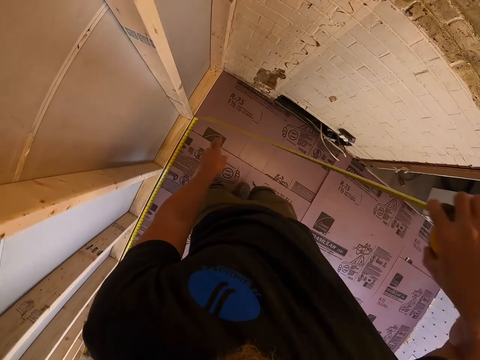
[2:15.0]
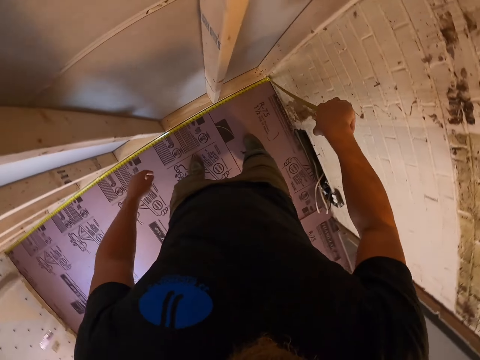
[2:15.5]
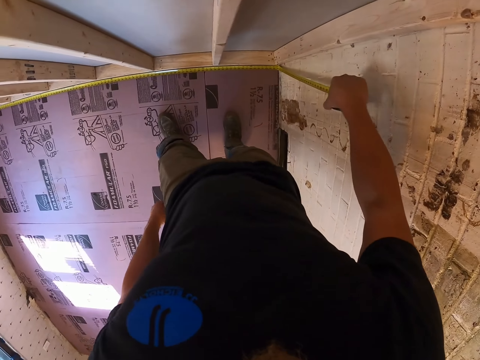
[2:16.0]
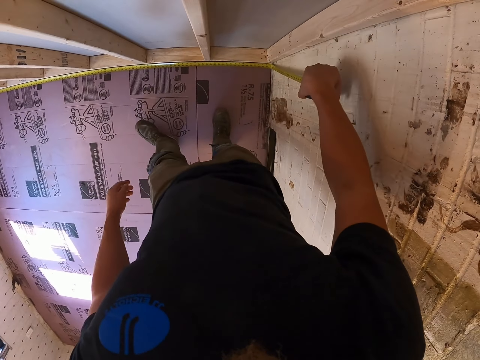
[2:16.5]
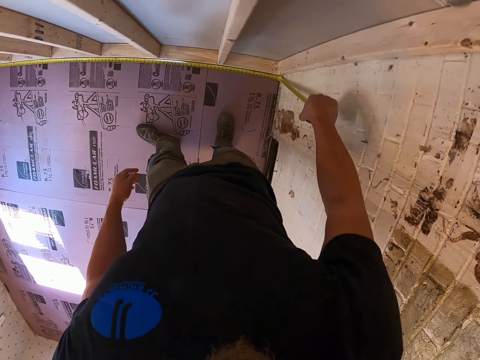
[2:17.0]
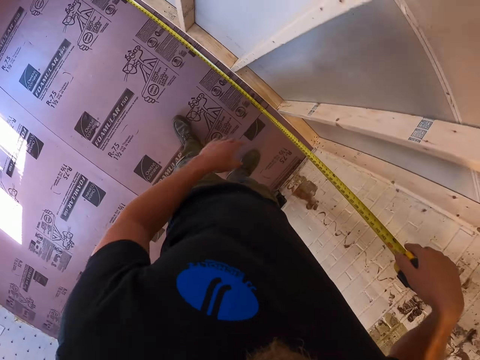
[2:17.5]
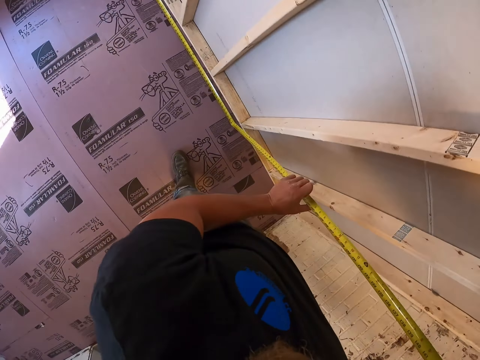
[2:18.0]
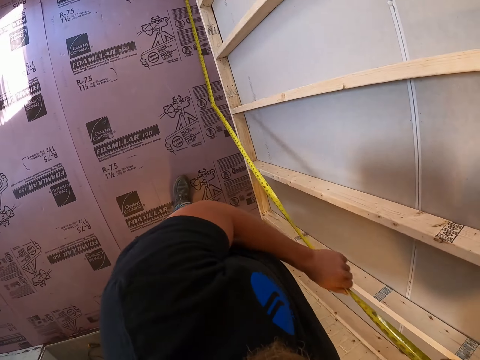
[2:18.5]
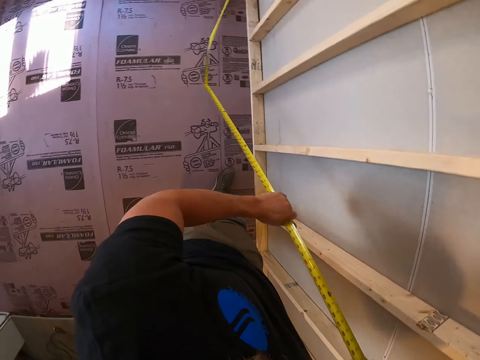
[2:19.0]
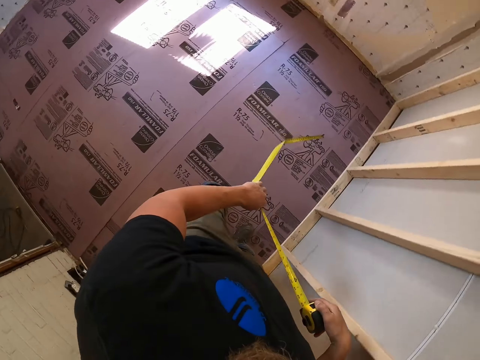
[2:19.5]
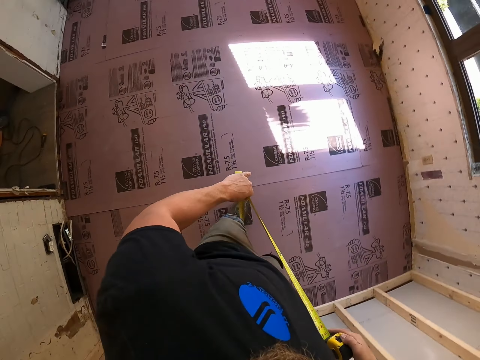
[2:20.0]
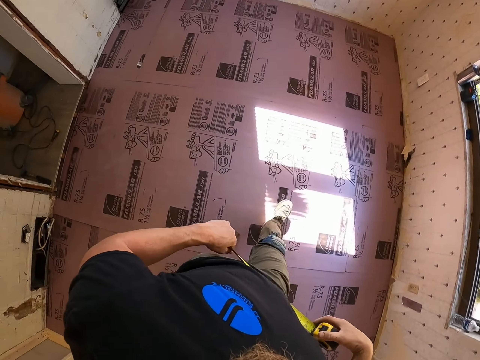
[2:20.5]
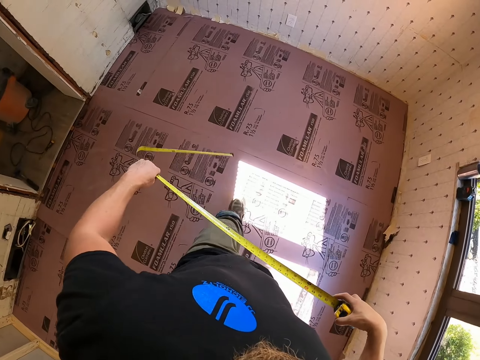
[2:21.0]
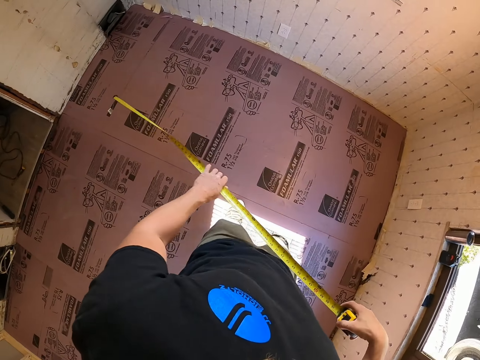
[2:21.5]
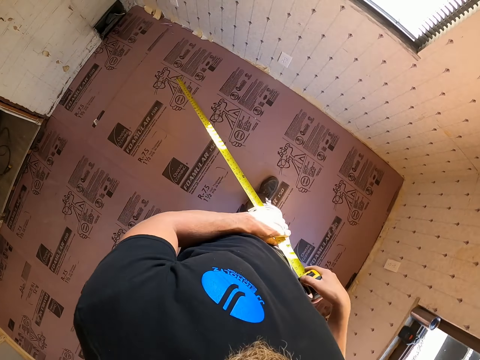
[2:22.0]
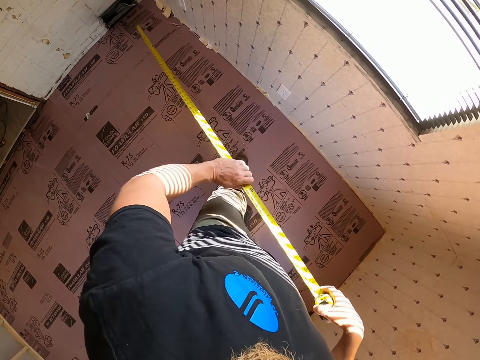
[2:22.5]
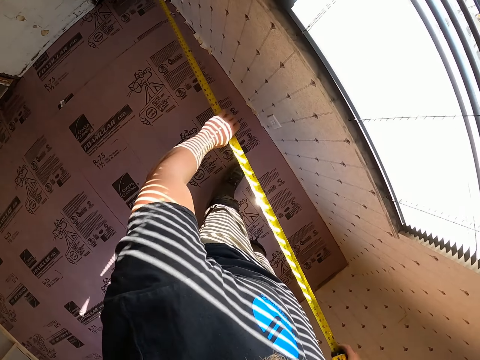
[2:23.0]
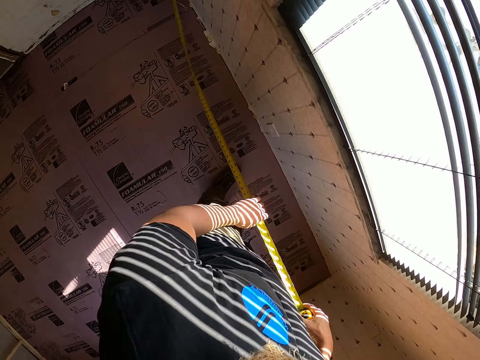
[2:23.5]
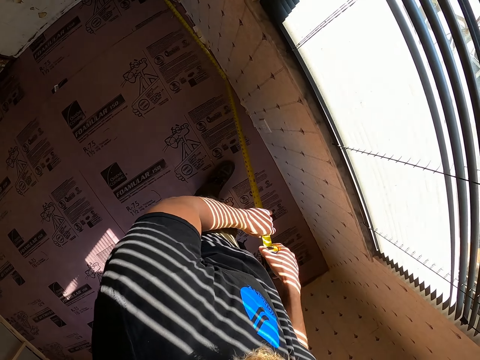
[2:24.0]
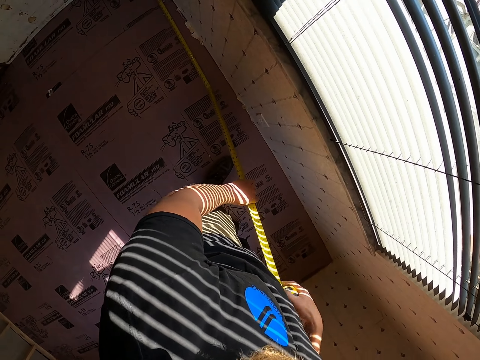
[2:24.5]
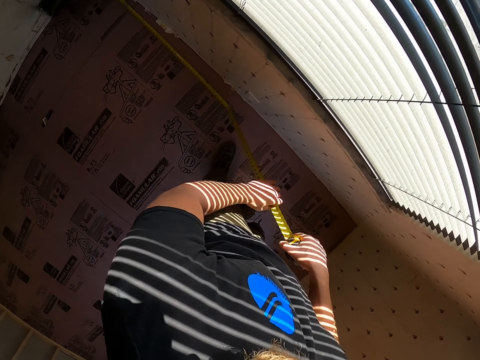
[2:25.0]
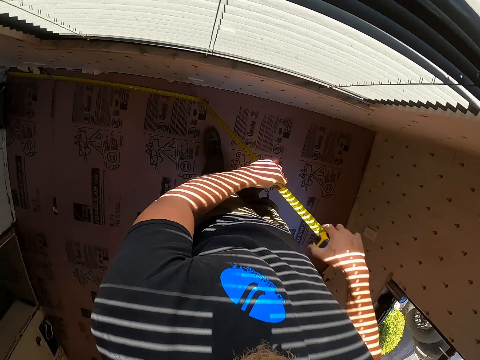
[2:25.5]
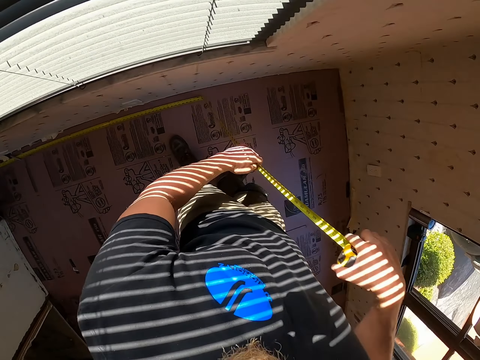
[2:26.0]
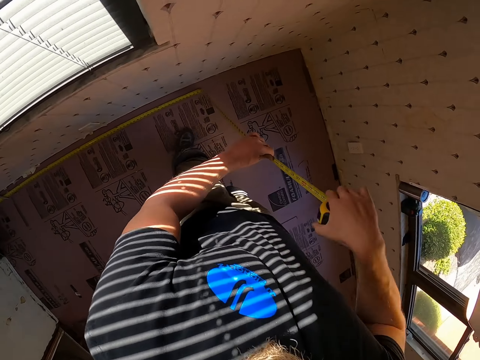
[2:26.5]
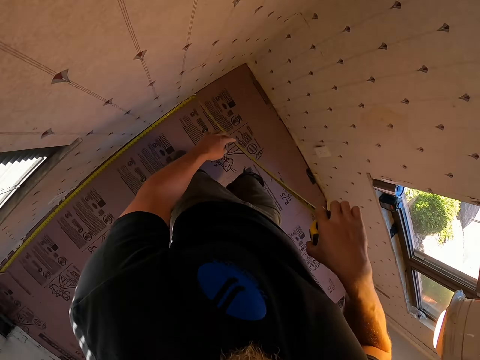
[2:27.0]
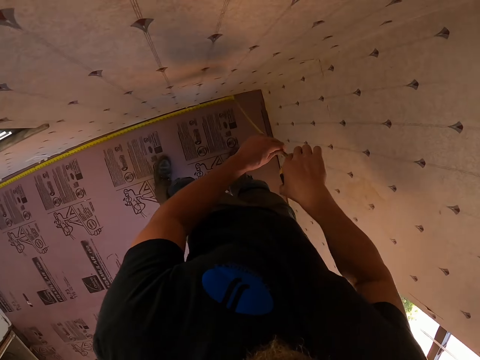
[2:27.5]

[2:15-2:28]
The camera wearer stands on the floor. They turn around and walk on the floor. They measure the room length with the tape measure.

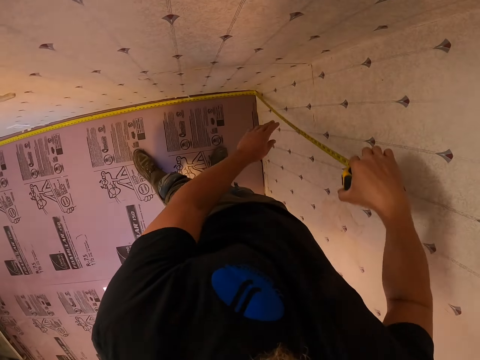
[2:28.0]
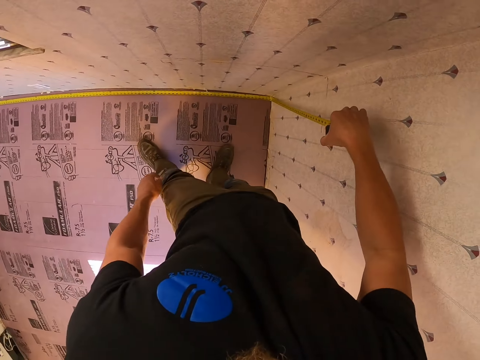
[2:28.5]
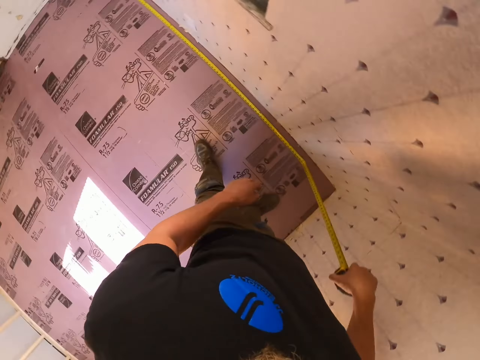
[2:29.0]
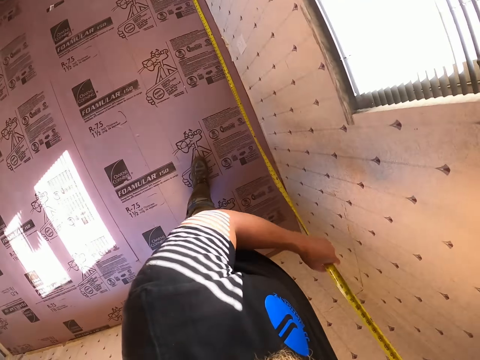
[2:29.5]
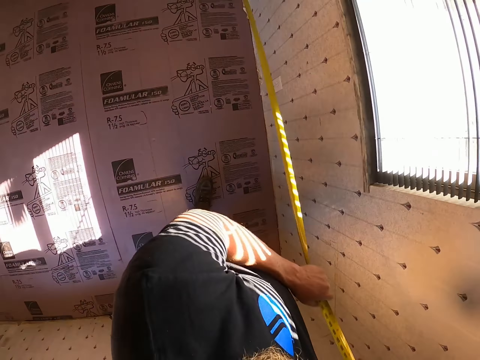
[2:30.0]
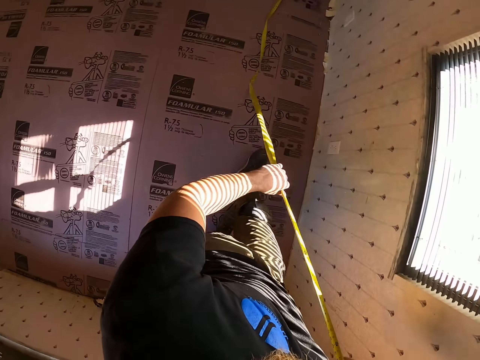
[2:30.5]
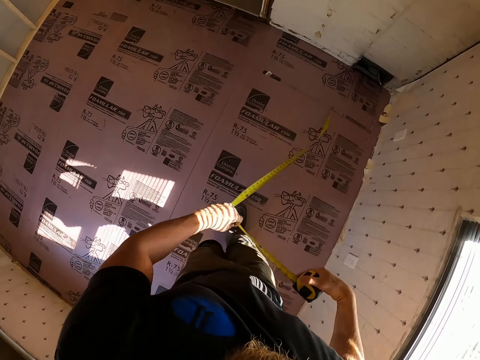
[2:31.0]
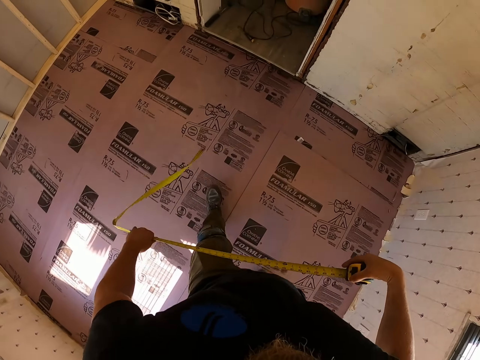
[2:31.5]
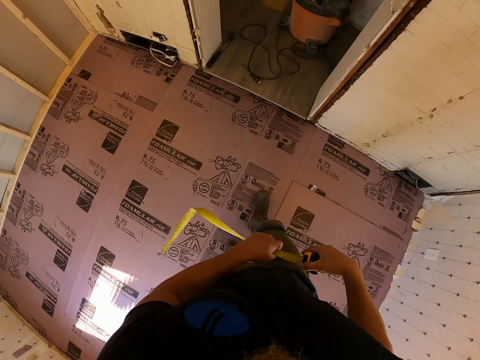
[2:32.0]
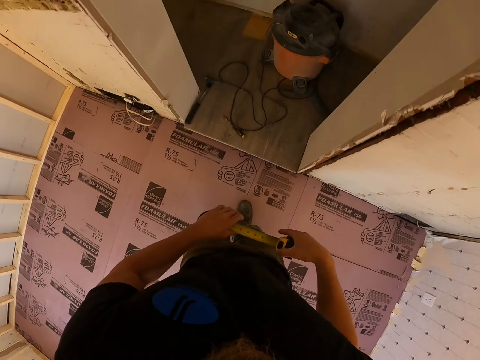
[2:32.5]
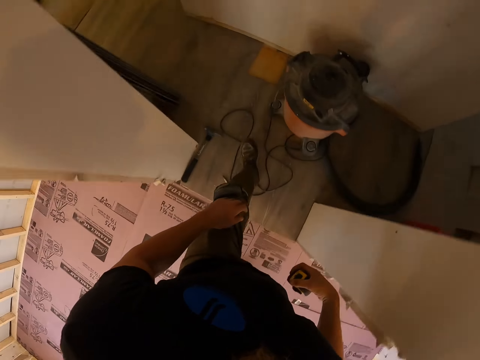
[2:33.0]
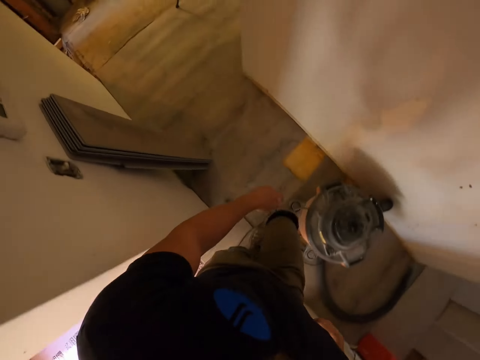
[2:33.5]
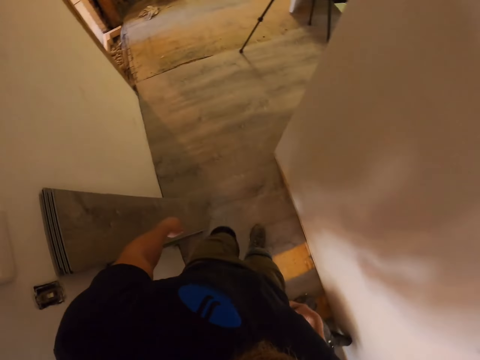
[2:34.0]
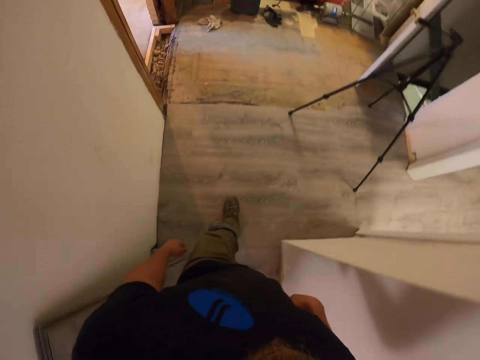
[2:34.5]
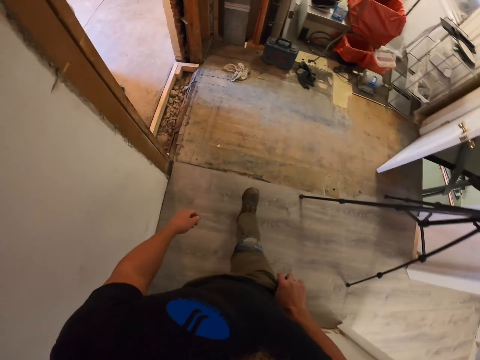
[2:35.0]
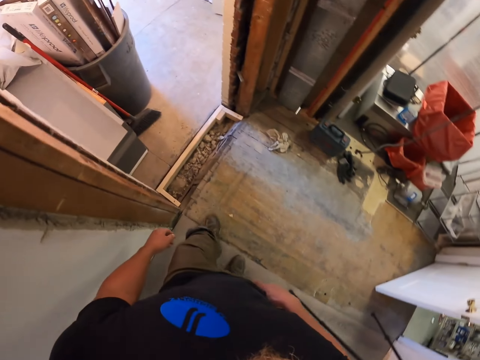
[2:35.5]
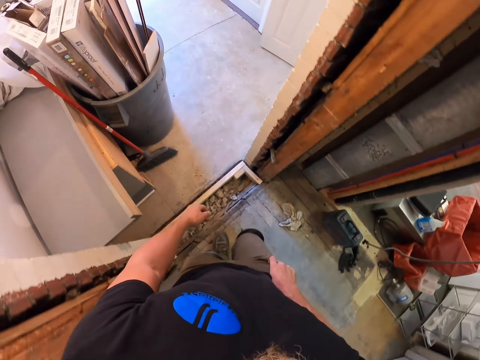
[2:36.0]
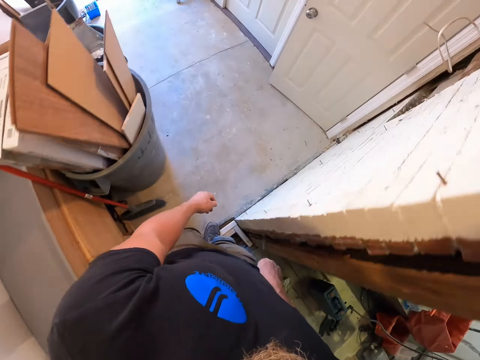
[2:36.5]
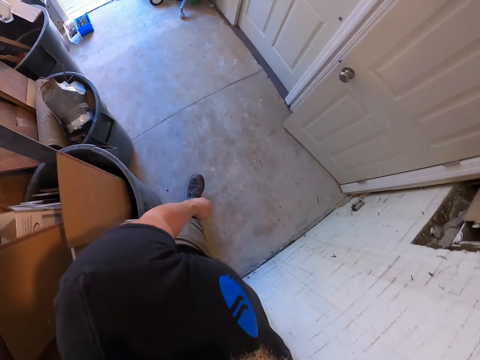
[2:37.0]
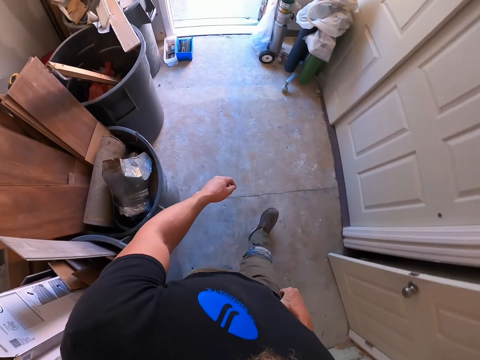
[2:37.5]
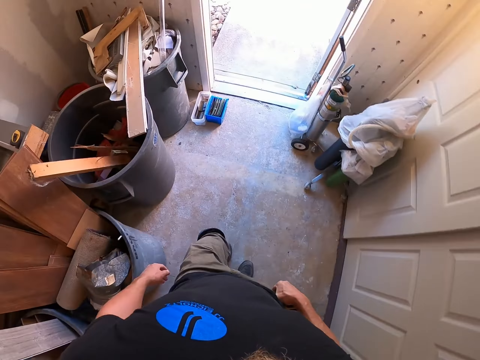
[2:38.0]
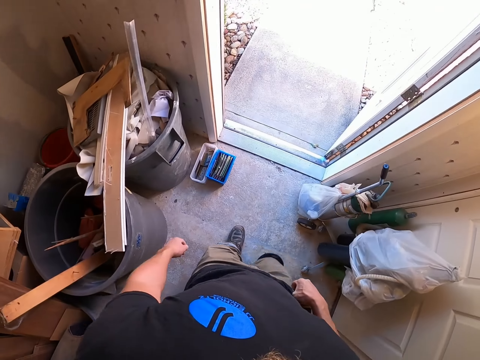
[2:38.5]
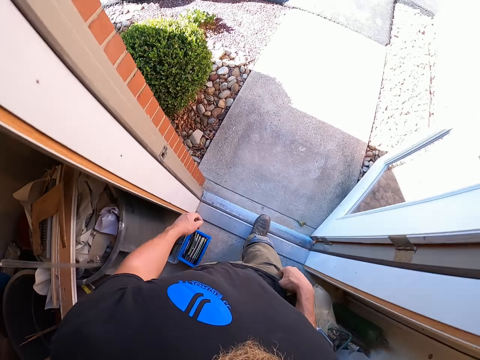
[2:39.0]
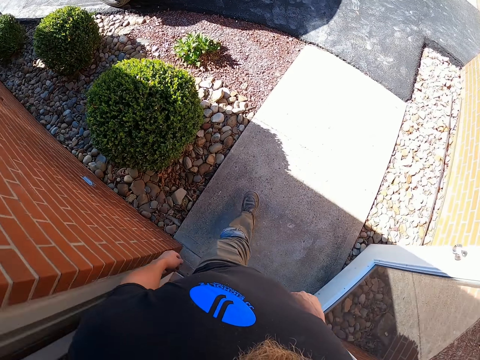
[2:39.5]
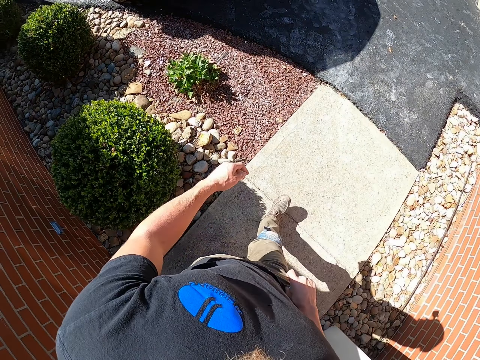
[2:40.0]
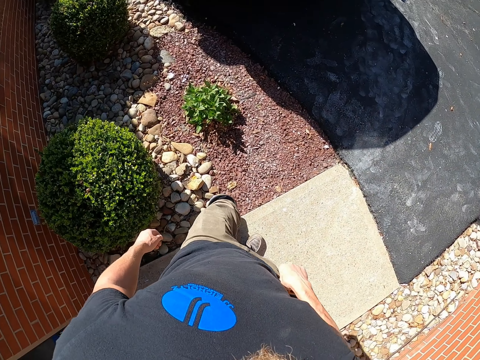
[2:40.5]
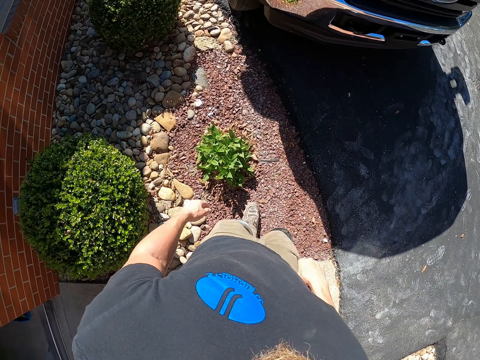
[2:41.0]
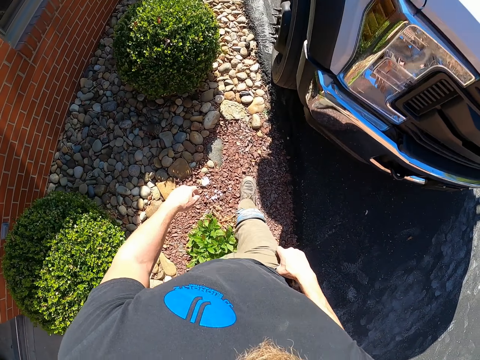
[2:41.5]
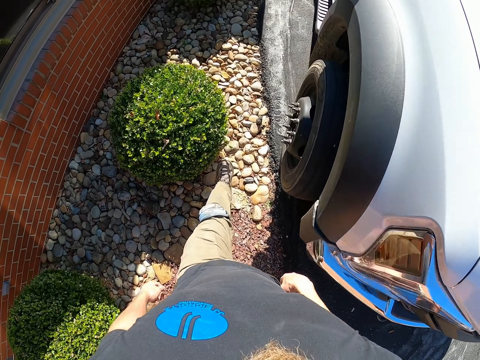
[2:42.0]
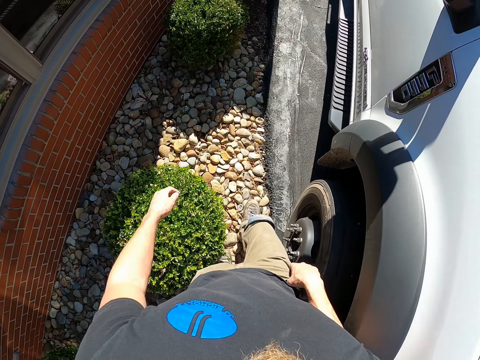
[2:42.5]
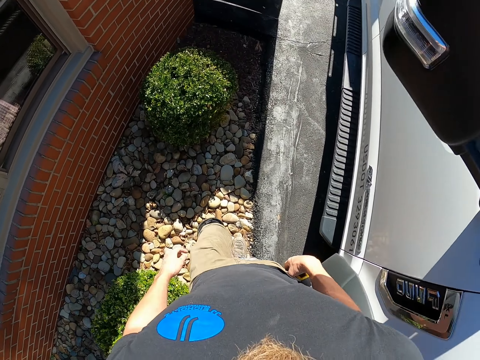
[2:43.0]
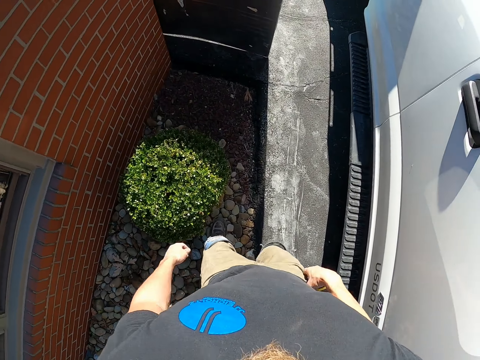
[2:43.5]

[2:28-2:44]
The camera wearer stands on the floor and walks on the floor. They walk on the backyard and turn around.
